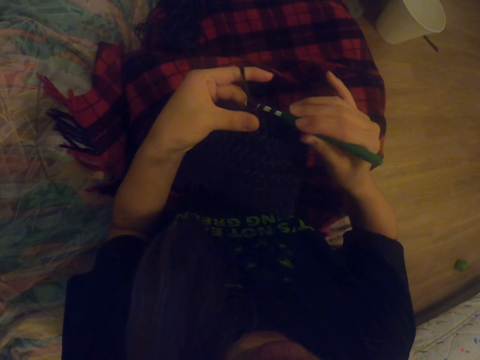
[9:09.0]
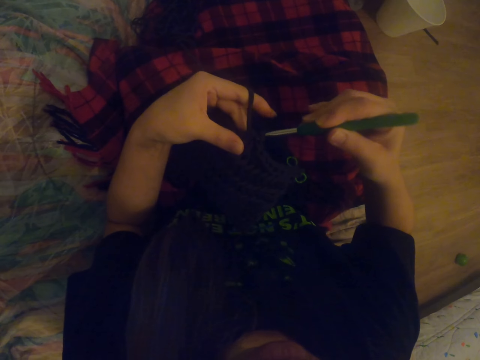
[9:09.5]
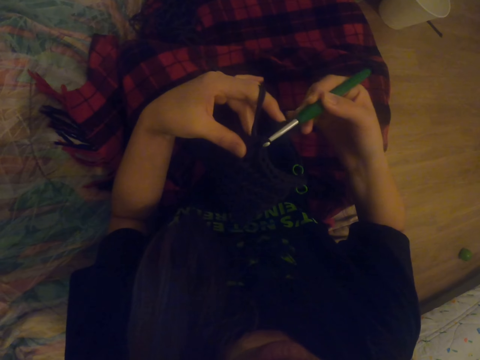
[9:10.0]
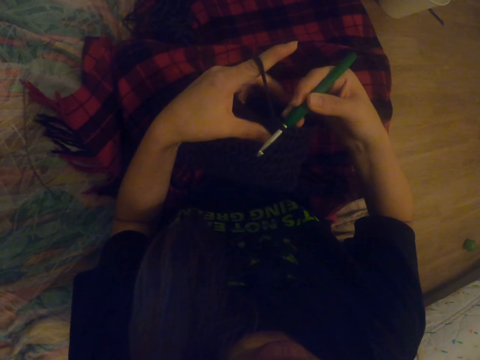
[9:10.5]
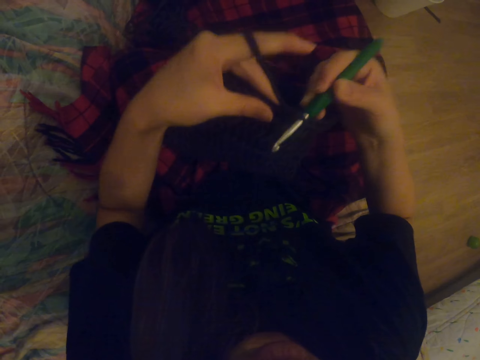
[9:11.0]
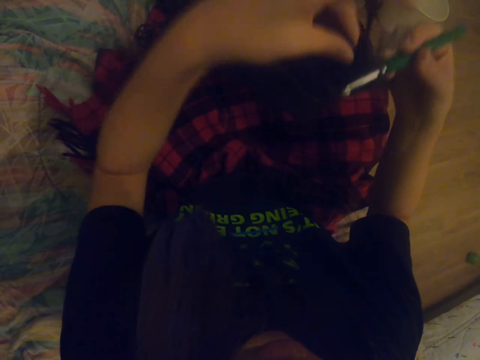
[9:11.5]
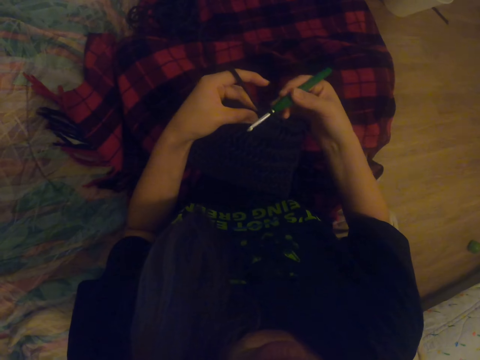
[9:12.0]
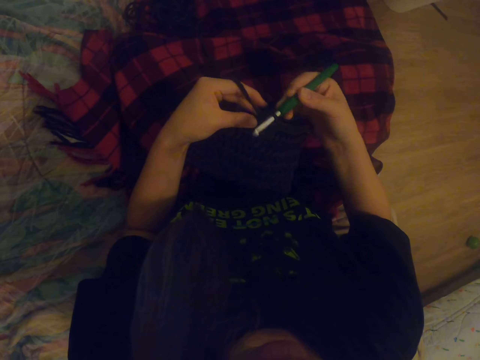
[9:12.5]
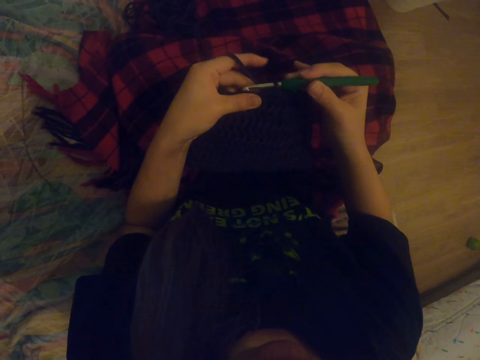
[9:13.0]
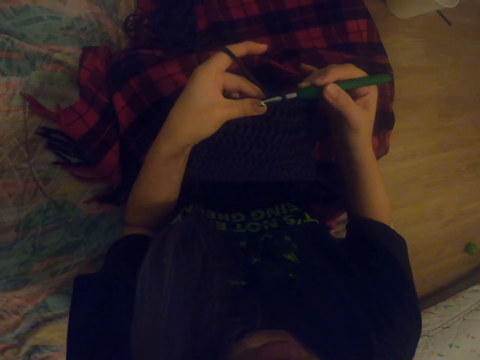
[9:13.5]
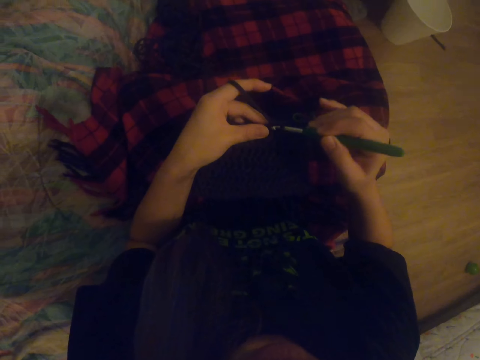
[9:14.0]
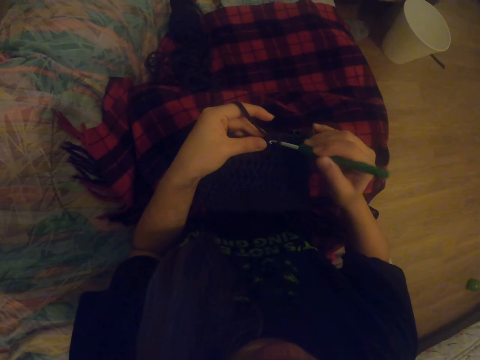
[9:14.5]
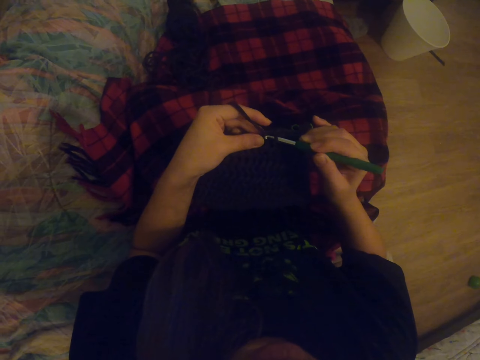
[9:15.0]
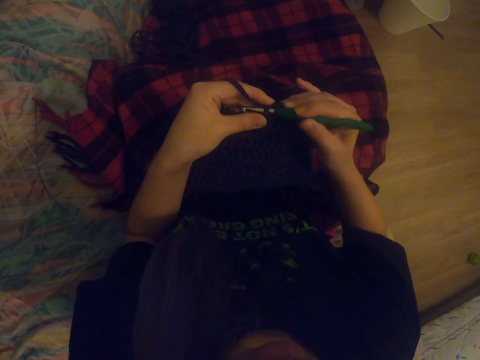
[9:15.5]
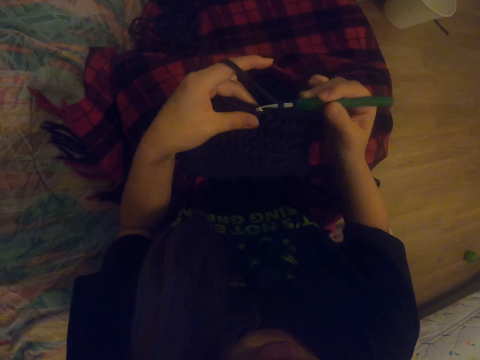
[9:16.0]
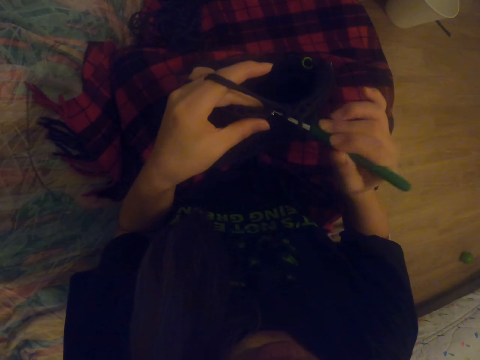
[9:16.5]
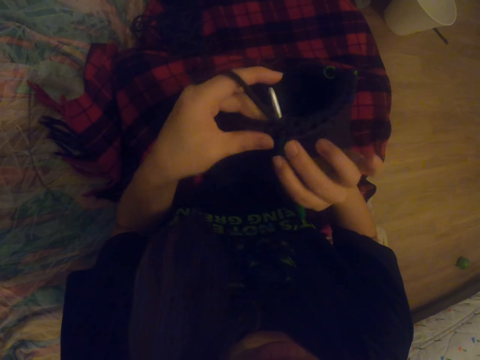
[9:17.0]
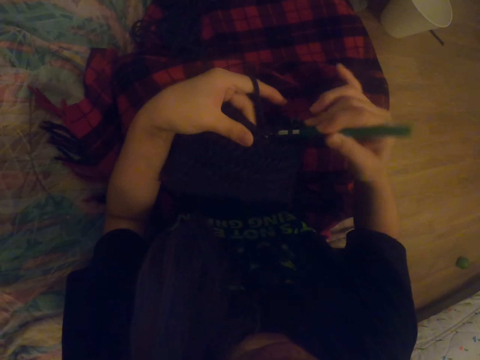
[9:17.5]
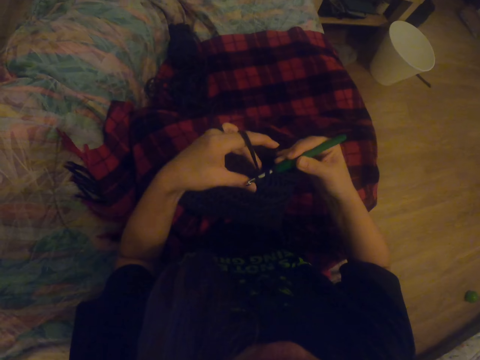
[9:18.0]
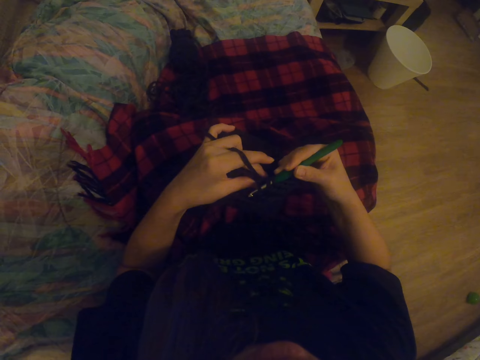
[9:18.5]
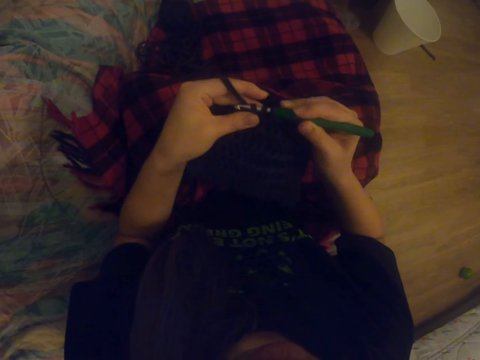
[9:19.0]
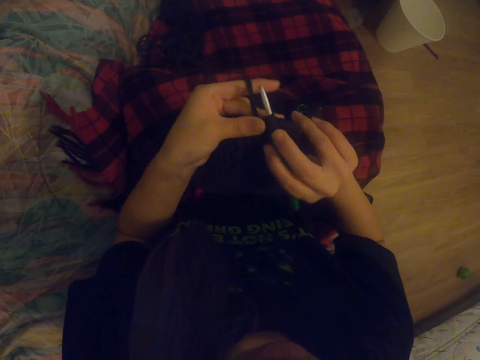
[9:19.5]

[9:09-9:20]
The camera wearer lifts up the fabric. They drop the fabric. They knit the fabric using a crochet.

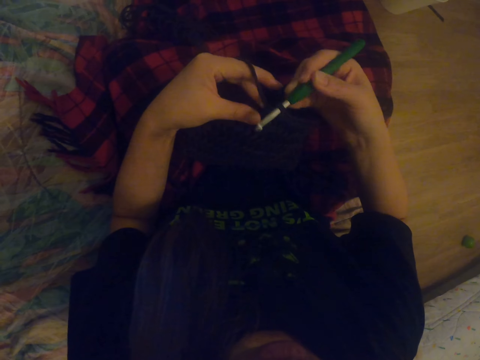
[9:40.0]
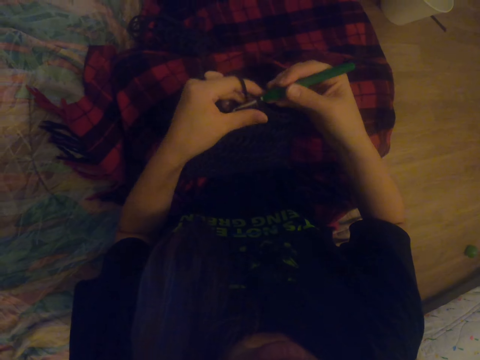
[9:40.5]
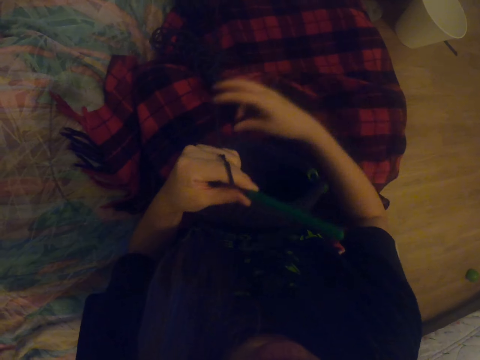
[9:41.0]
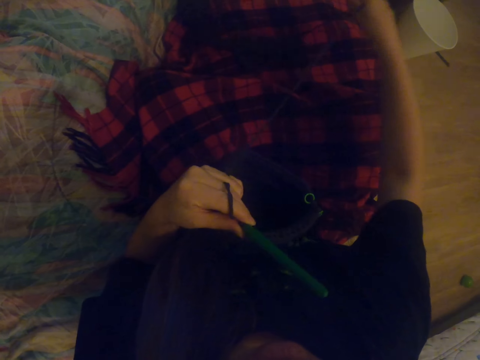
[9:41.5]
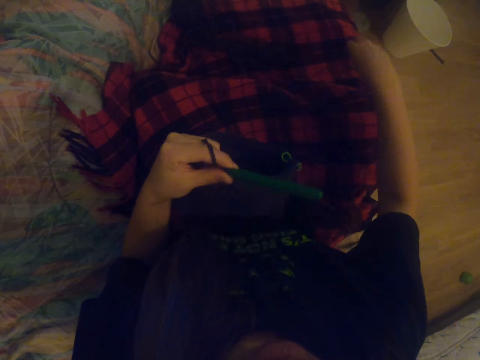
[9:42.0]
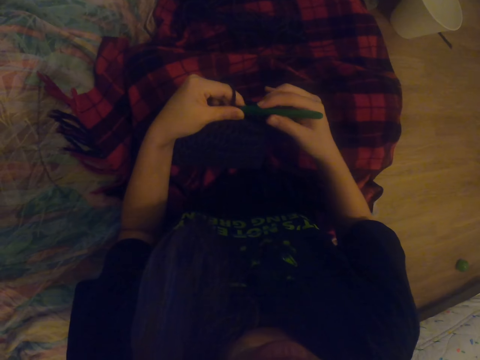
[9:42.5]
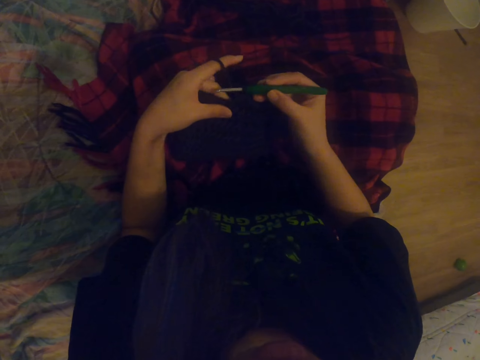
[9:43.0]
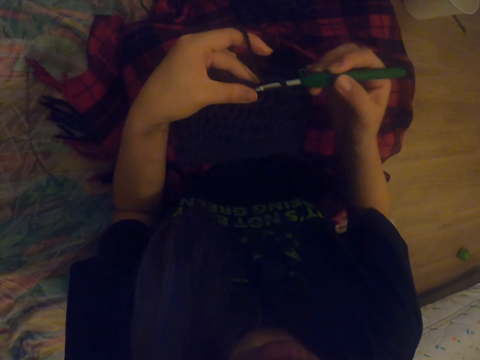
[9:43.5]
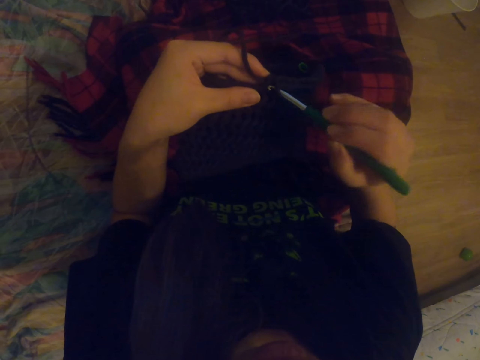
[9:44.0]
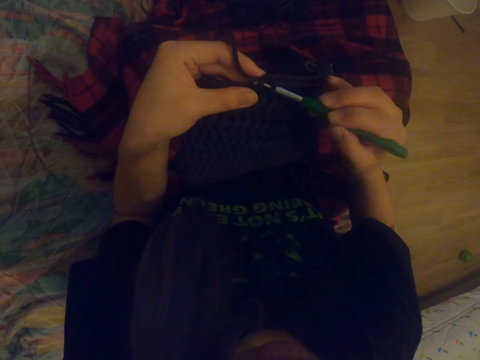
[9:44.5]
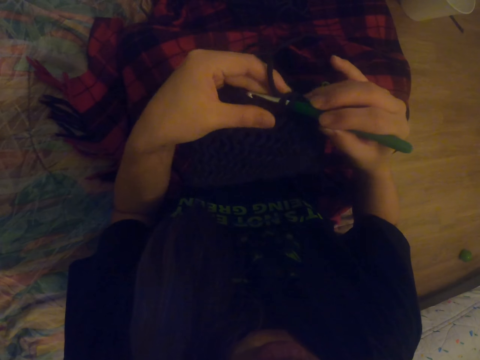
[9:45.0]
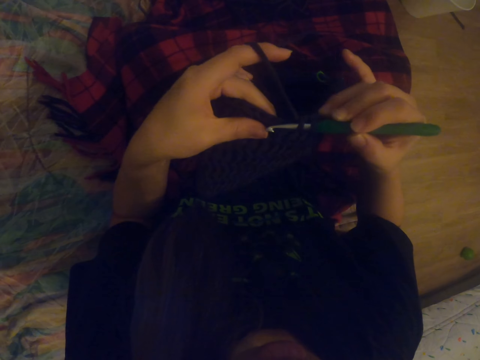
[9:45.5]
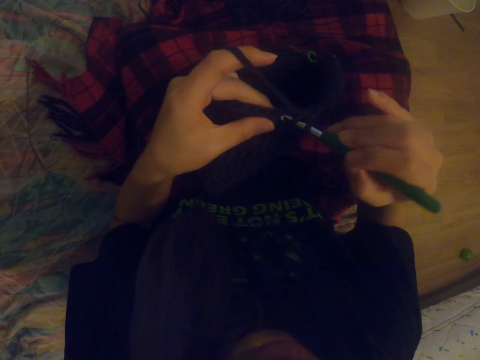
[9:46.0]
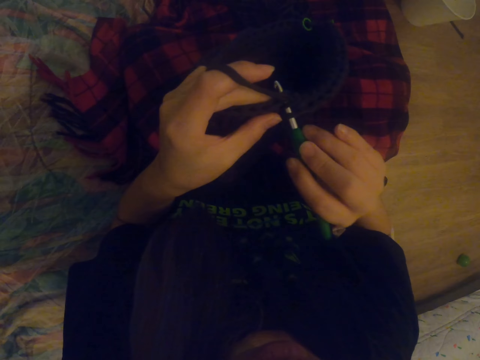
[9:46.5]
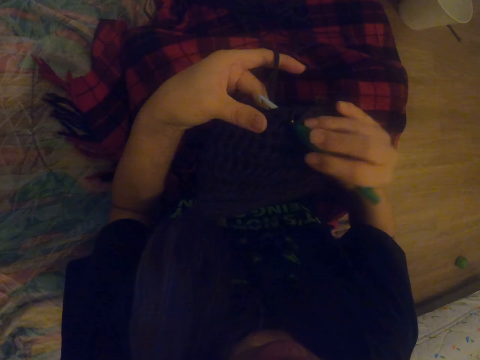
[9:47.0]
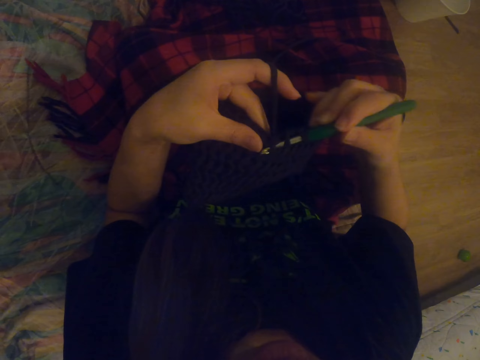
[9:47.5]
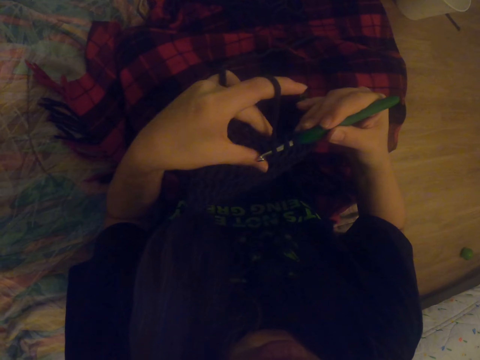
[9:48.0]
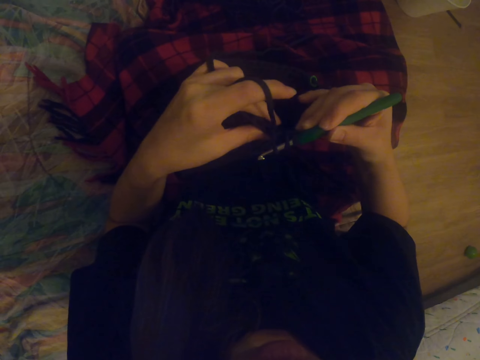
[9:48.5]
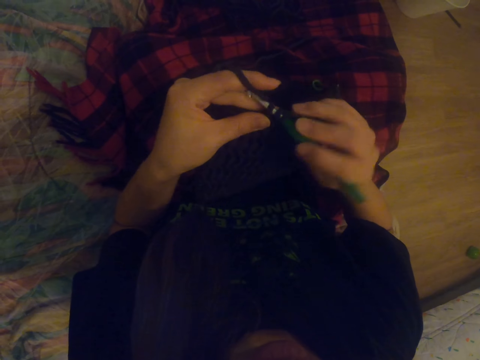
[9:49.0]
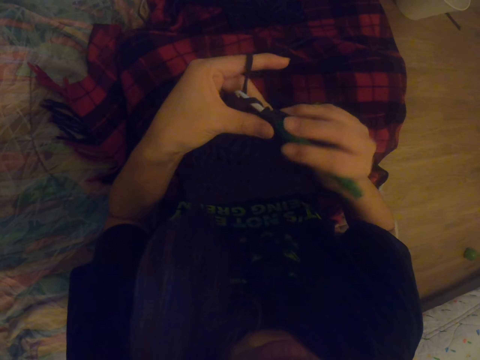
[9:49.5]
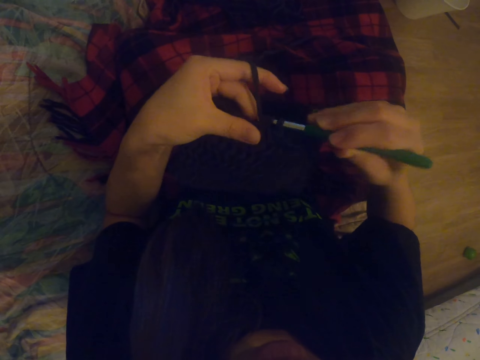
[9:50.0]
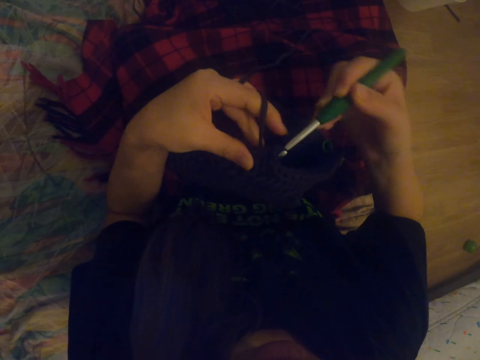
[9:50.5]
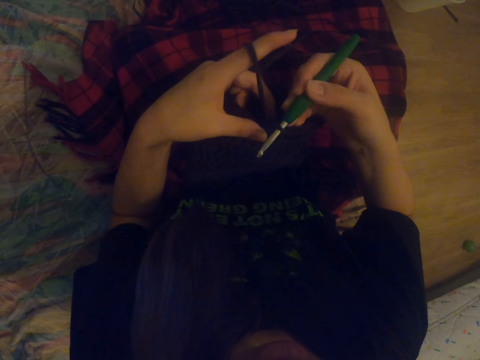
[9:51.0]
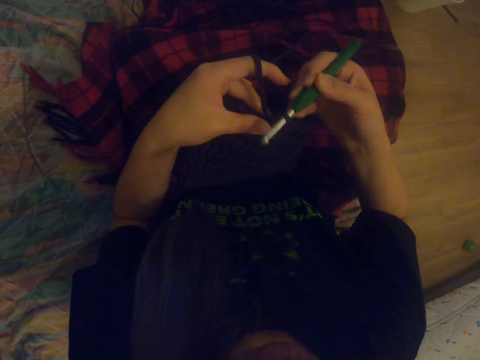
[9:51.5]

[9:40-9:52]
The camera wearer pulls the thread. They sew the bag. They knit the fabric with a crochet hook.

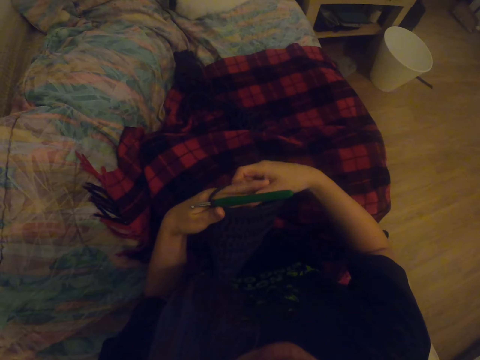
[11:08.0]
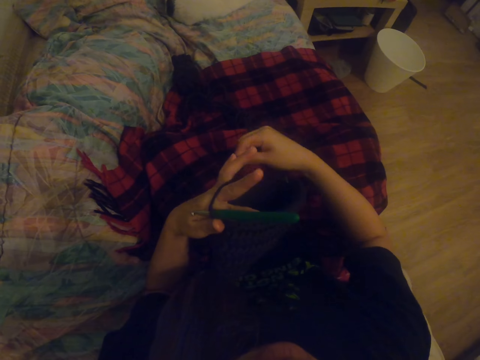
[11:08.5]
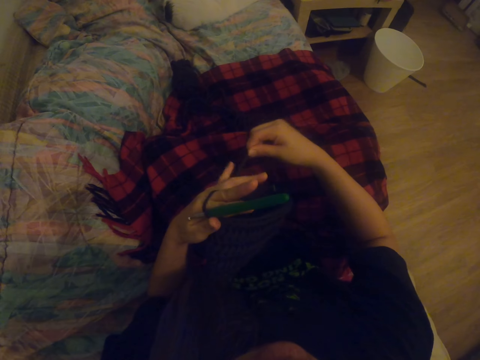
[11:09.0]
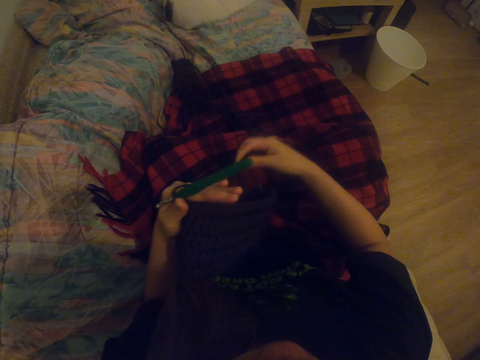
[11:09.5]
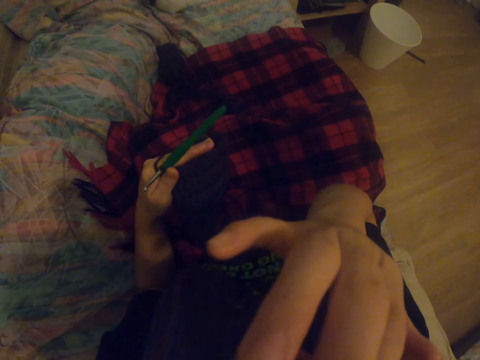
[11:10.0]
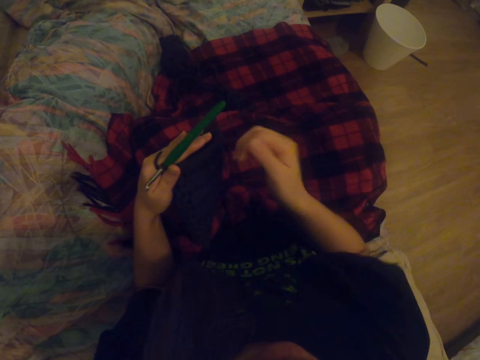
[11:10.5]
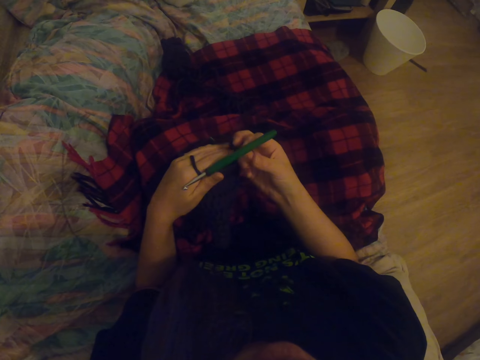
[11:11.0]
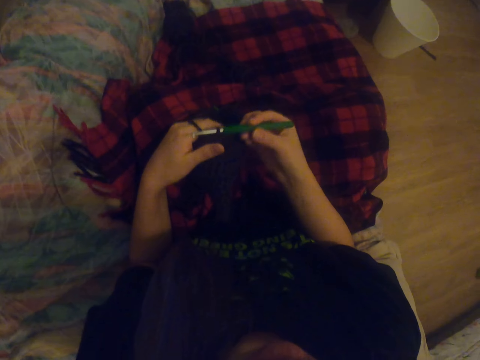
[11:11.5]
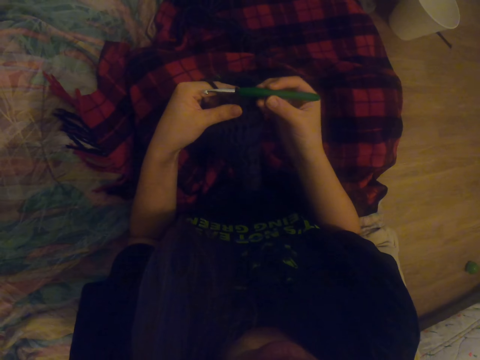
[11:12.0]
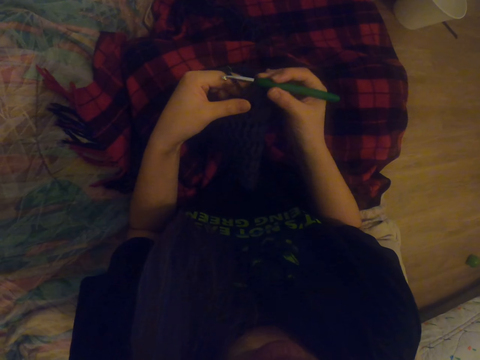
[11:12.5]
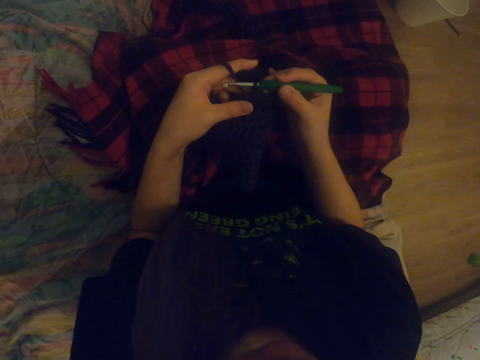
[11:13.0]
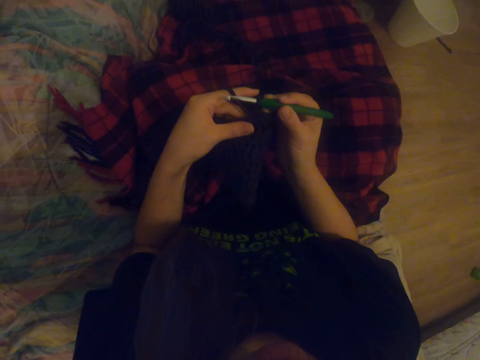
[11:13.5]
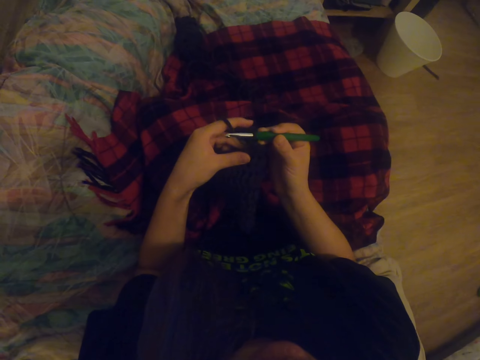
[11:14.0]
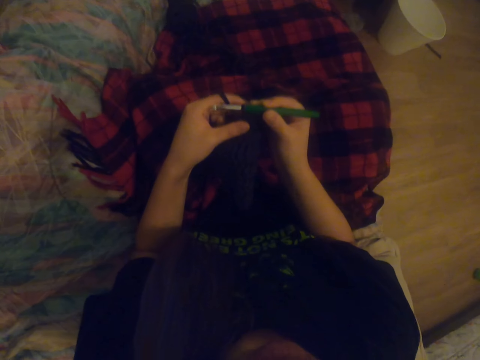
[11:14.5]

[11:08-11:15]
The camera wearer aligns the thread on the fingers. They wipe the face.
